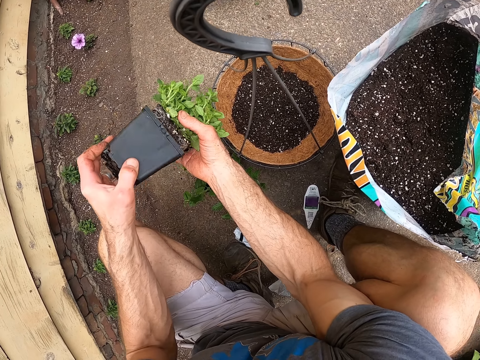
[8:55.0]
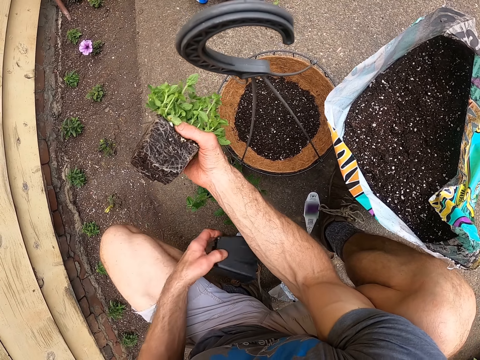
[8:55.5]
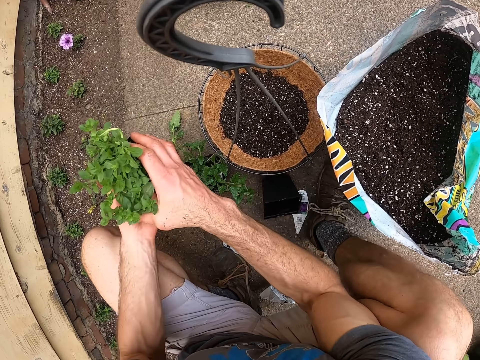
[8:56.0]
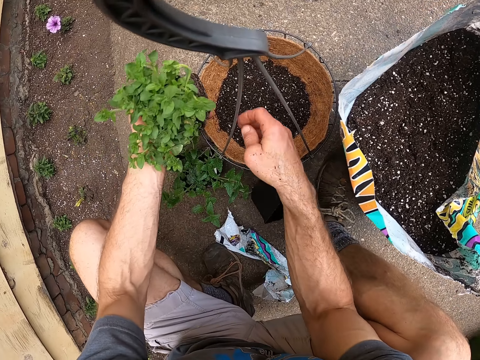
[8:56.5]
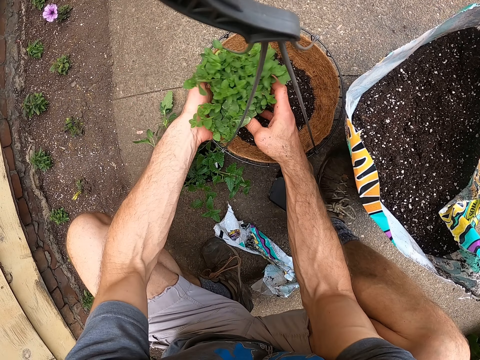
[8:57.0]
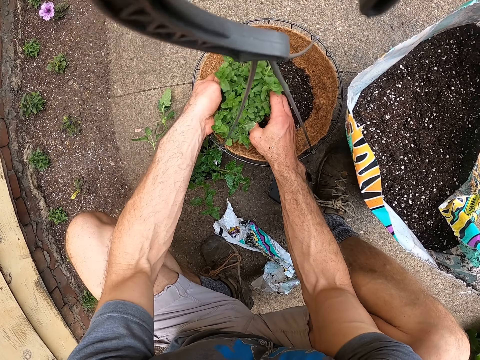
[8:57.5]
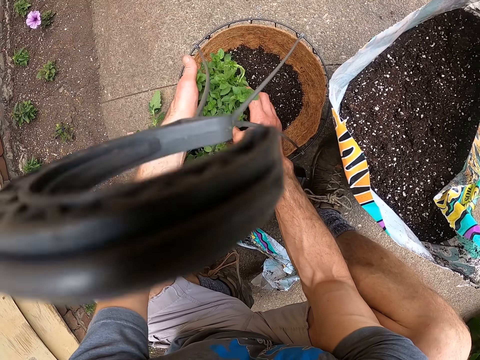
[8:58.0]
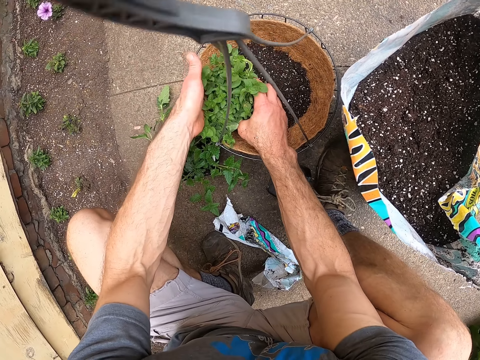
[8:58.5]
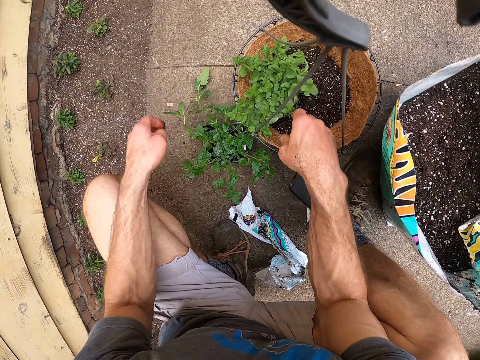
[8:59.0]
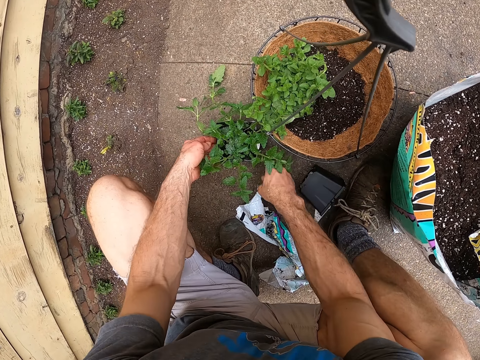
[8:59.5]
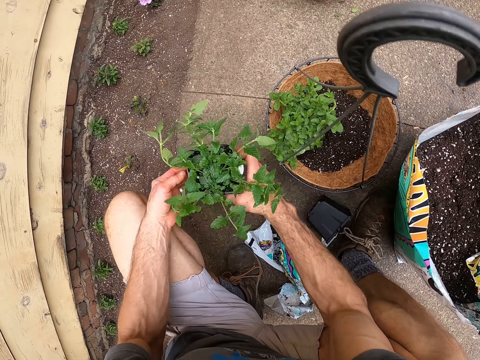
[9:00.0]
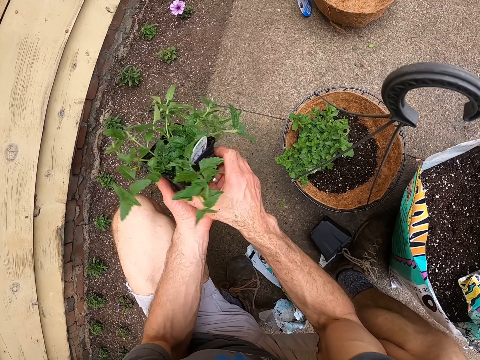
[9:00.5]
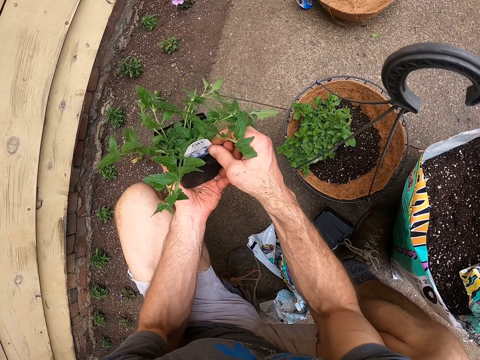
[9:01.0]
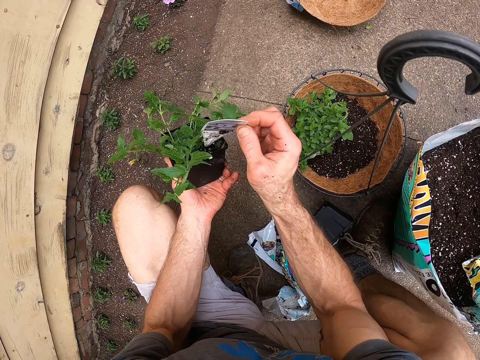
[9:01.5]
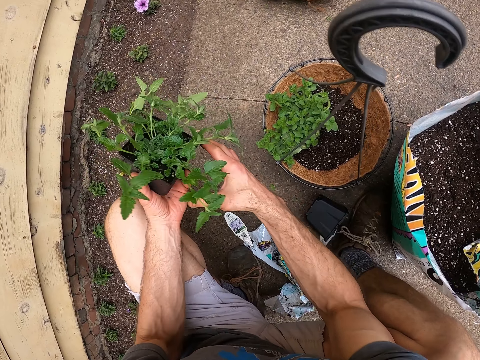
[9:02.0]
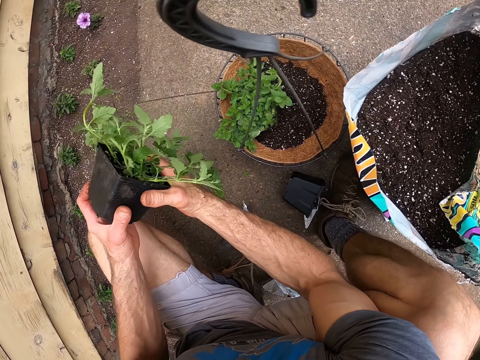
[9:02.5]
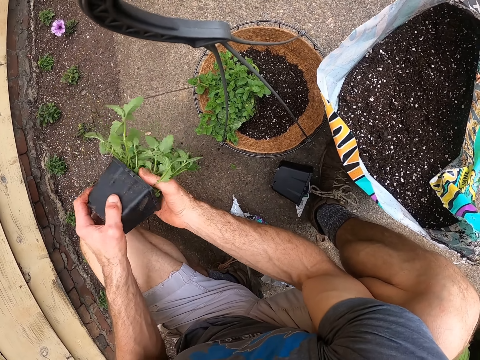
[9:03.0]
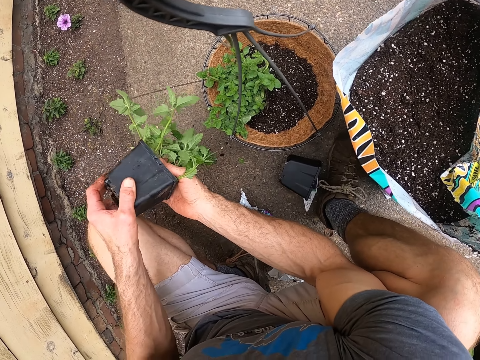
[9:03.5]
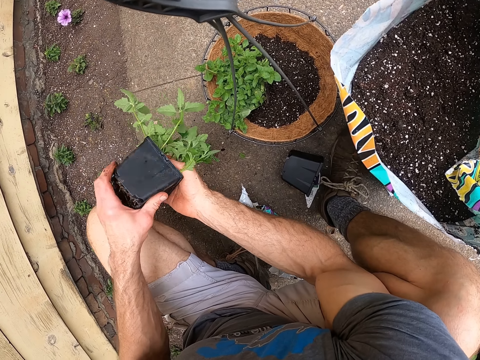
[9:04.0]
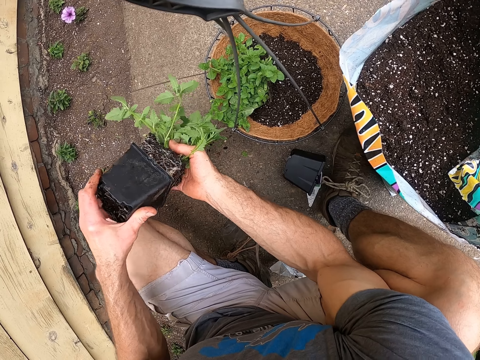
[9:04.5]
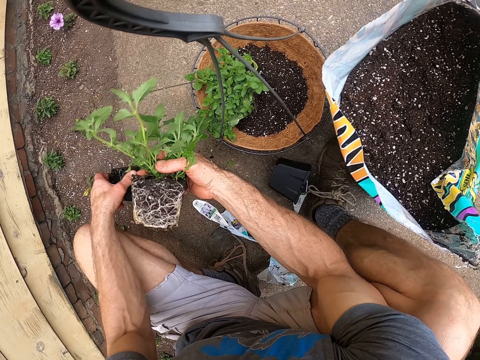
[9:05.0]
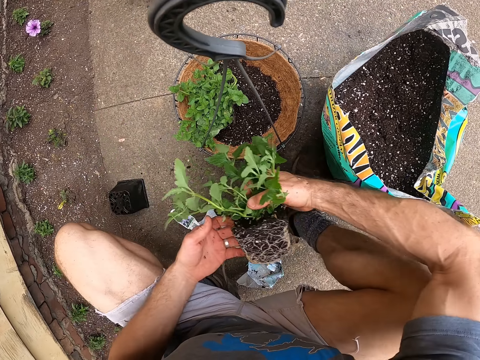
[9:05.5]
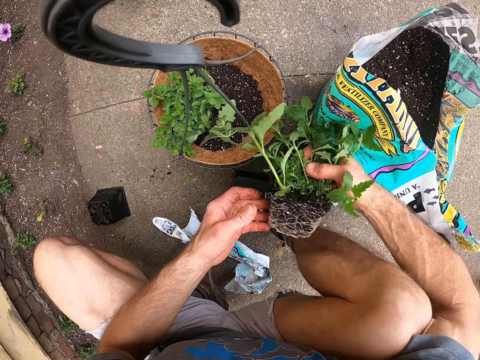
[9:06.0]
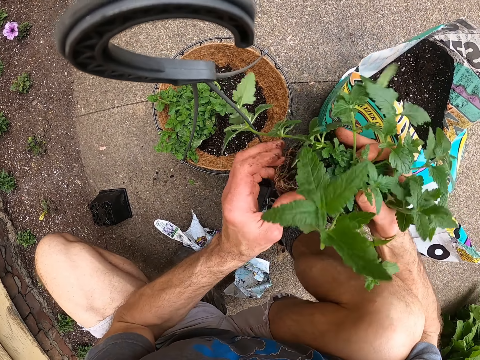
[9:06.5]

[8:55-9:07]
The camera wearer throws the small pot on the floor. They put the pot down. They transplant the plant in the raffia pot in the plant hanger. They put the flower in the flower holder. They take another small plant pot on the floor. They remove the tag in the pot and throw the tag on the floor. They remove the plant from the pot. They put the pot down. They throw the pot on the floor.

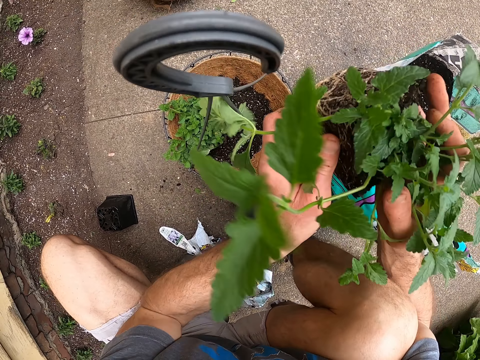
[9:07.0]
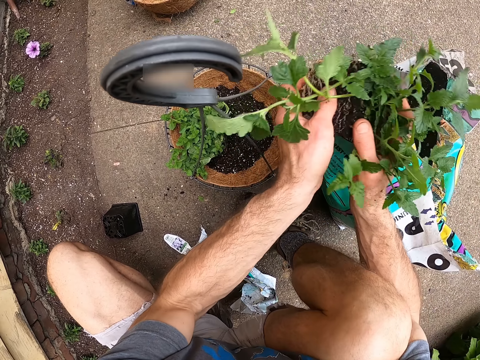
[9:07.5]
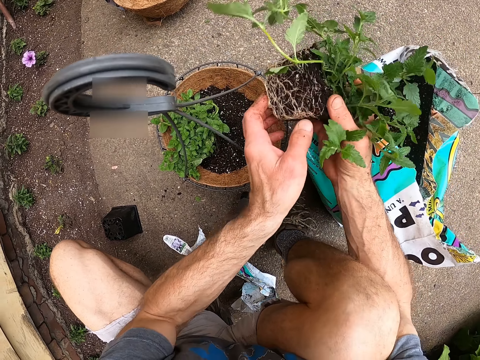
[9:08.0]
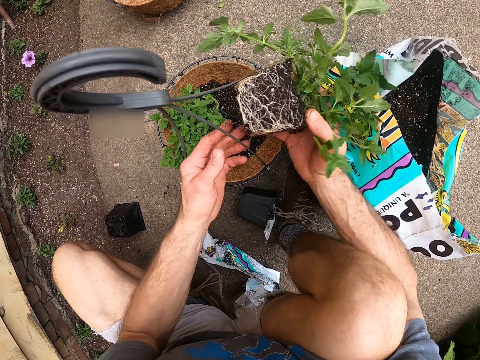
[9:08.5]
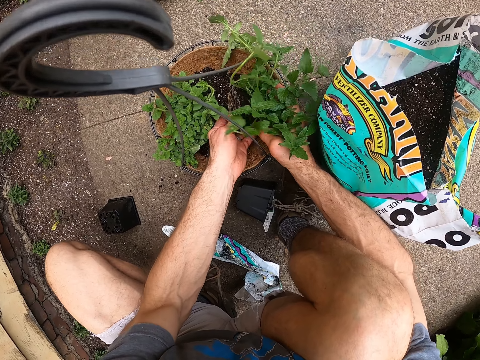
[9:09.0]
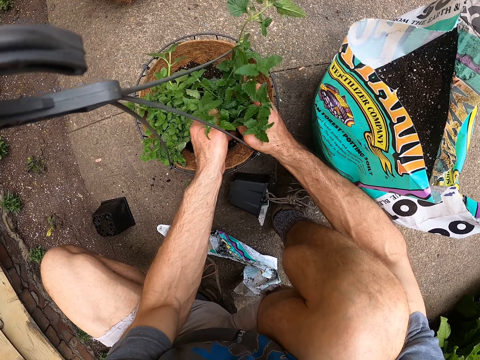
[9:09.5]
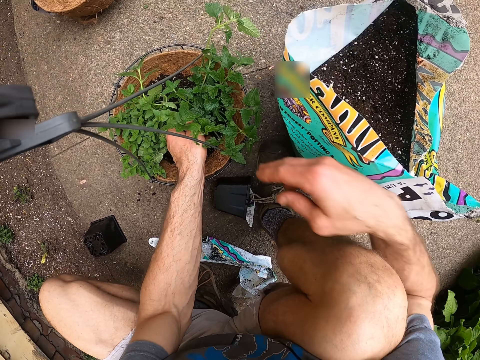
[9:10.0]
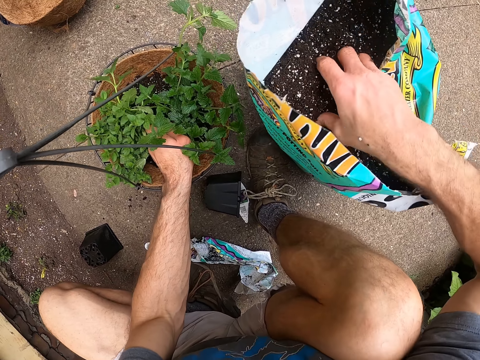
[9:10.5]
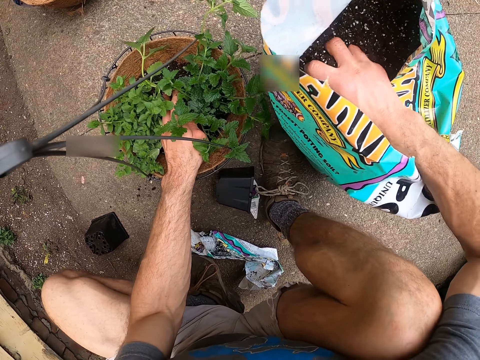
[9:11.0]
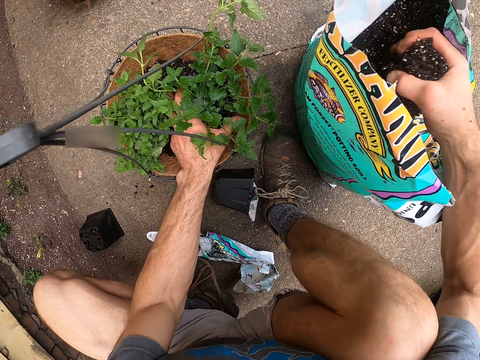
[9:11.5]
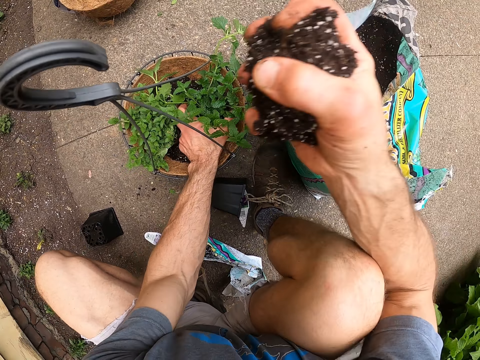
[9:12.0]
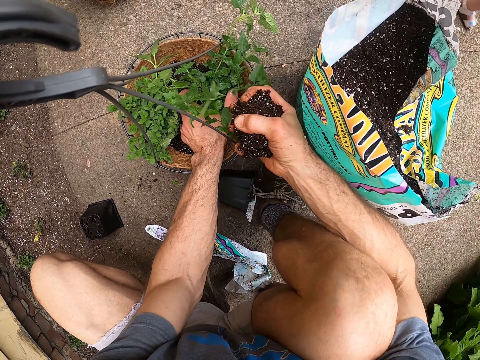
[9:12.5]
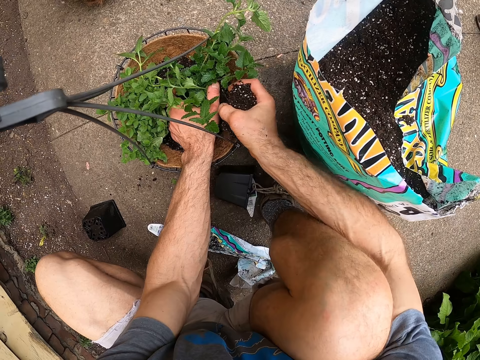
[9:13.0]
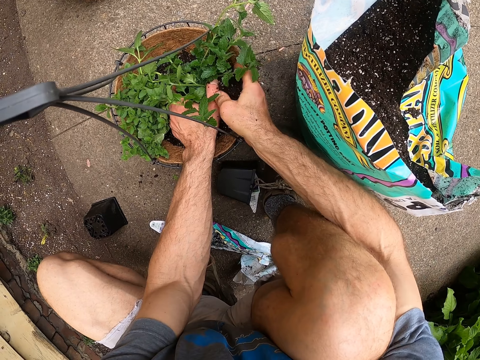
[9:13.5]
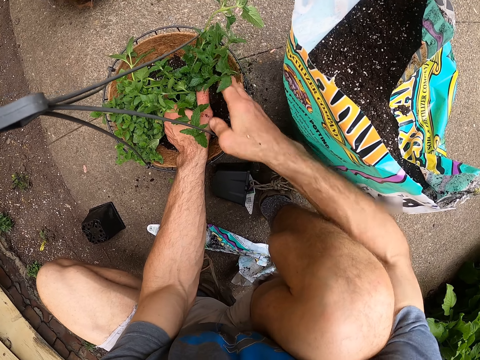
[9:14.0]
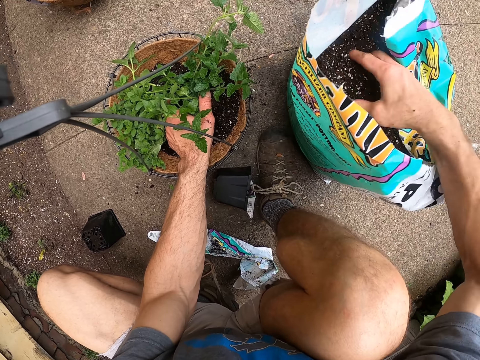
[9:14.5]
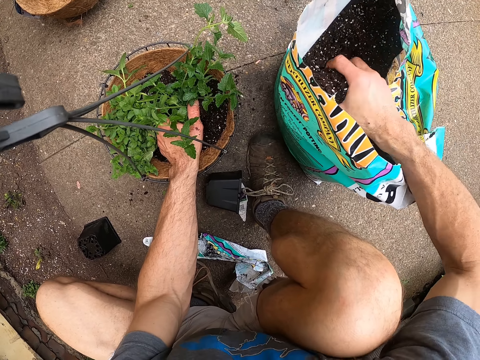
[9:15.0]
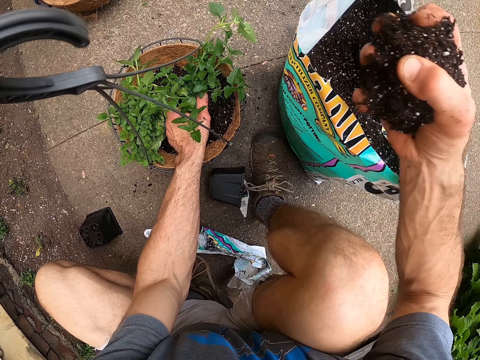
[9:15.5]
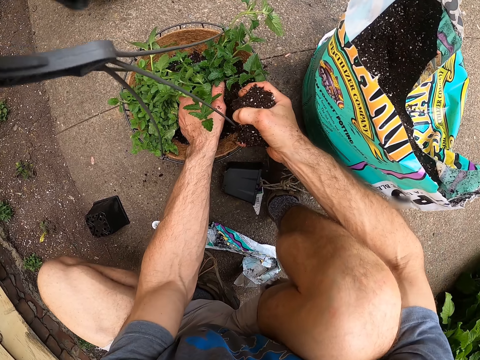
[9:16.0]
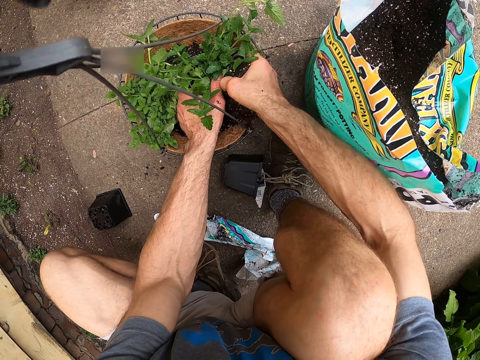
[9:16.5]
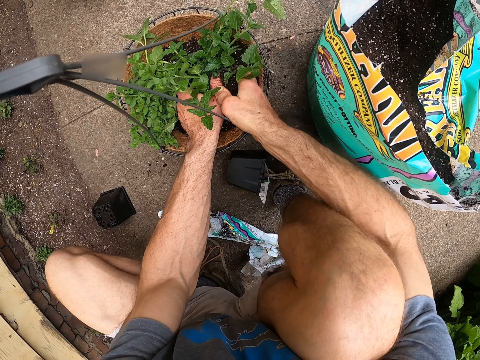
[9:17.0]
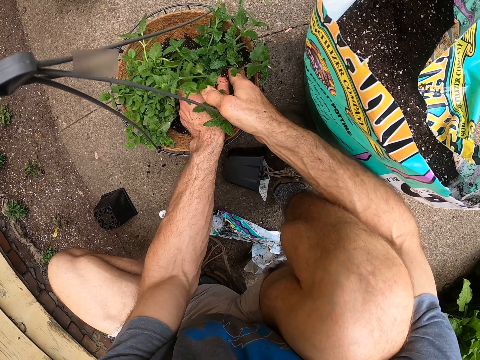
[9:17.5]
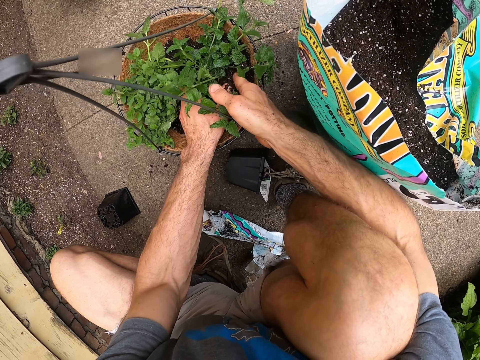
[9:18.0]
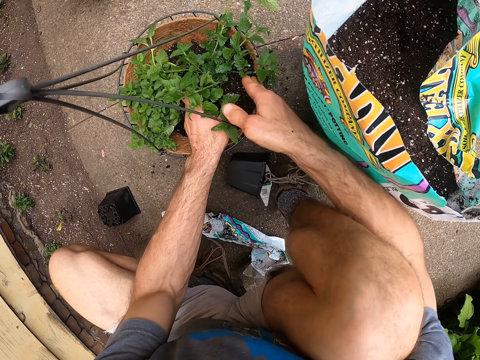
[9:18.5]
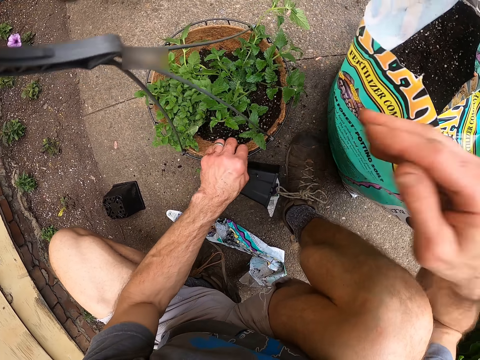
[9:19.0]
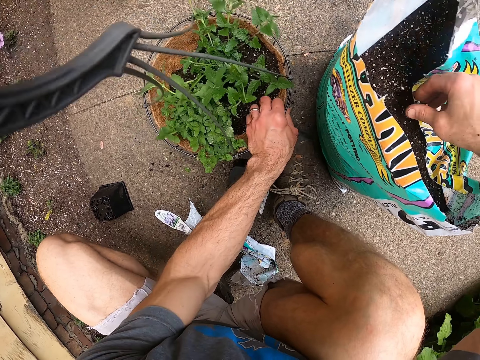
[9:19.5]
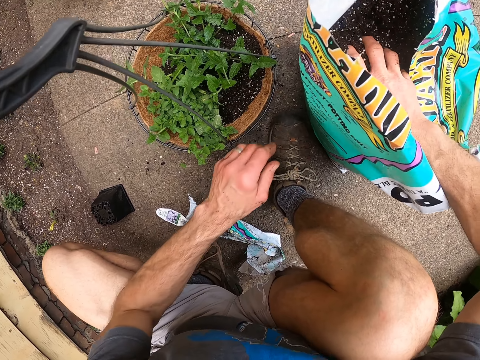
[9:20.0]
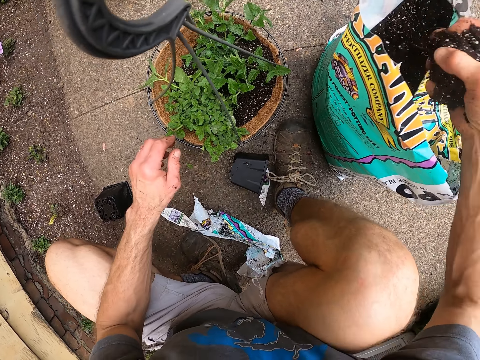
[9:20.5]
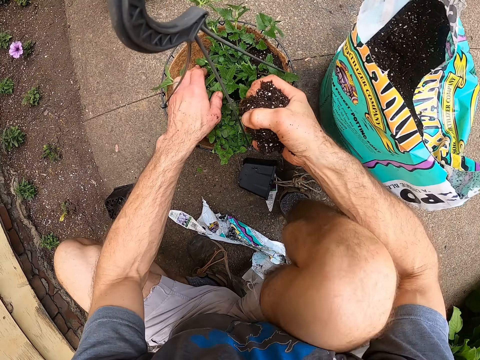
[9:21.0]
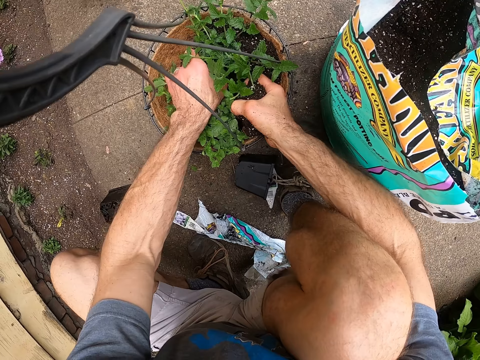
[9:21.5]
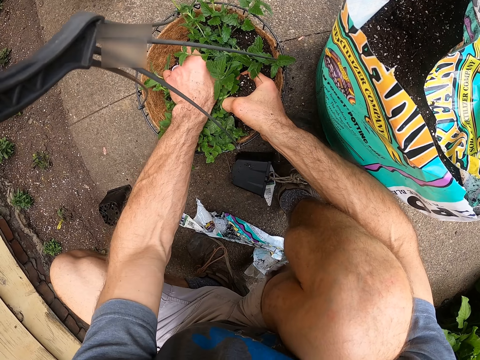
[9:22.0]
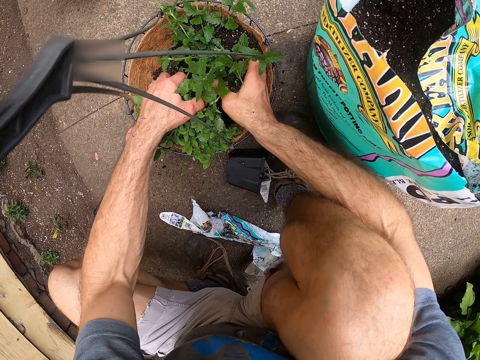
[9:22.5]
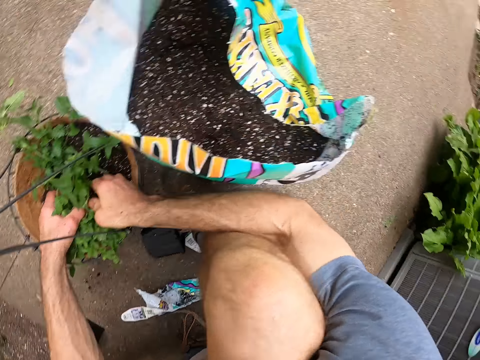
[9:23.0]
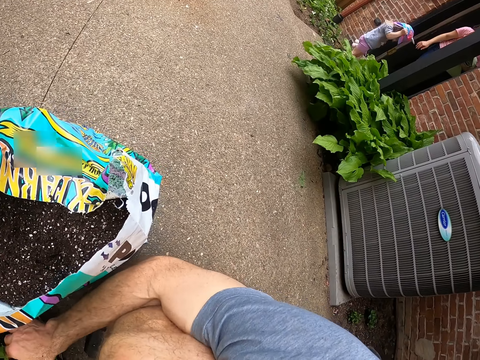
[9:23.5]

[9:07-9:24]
The camera wearer puts the plant in the raffia pot in the plant hanger. He scoops the soil from the soil bag with his hands. He pours the soil in the plant hanger. He scoops the soil from the soil bag with his hands. He pours the soil in the plant hanger. He shifts the plant hanger on the floor. He scoops soil in the soil bag beside the plant hanger. He pours the soil in the plant hanger.
